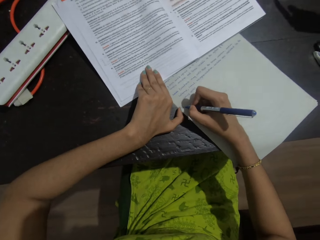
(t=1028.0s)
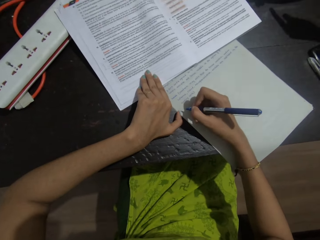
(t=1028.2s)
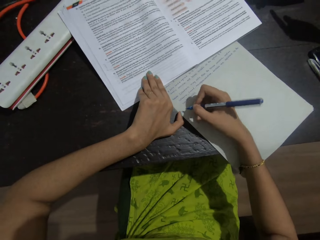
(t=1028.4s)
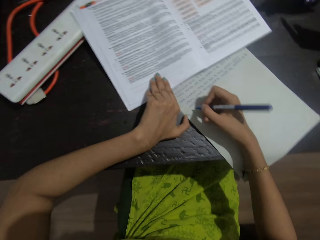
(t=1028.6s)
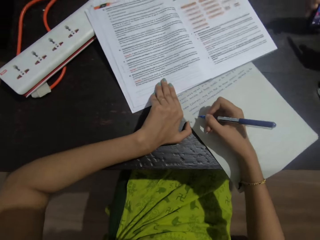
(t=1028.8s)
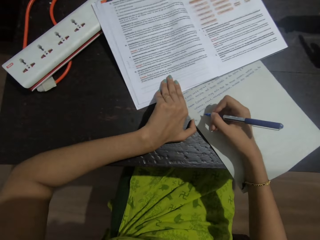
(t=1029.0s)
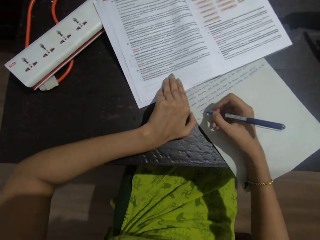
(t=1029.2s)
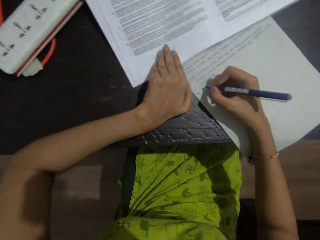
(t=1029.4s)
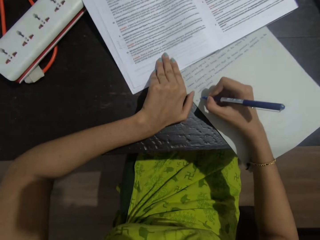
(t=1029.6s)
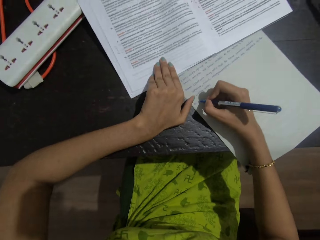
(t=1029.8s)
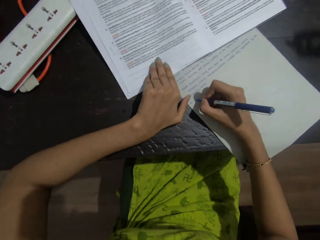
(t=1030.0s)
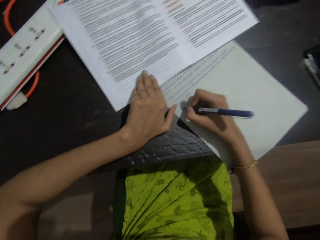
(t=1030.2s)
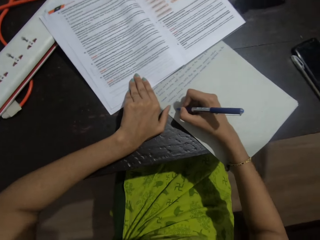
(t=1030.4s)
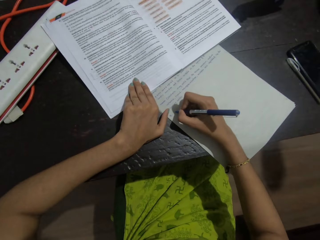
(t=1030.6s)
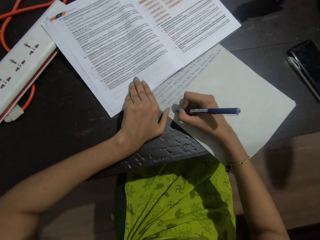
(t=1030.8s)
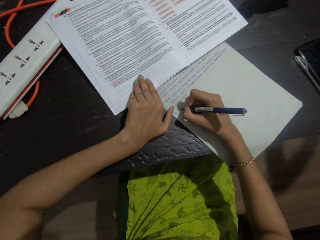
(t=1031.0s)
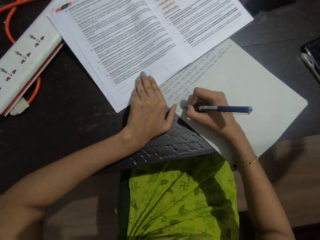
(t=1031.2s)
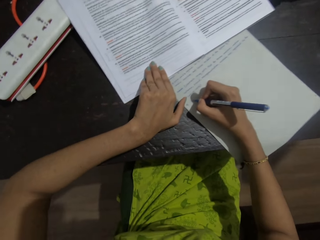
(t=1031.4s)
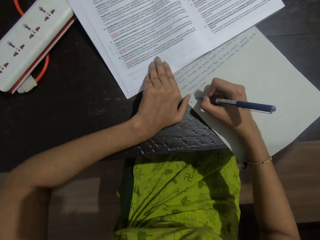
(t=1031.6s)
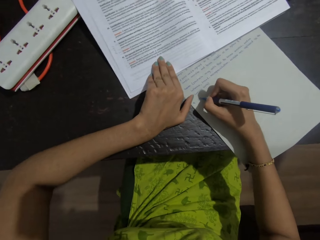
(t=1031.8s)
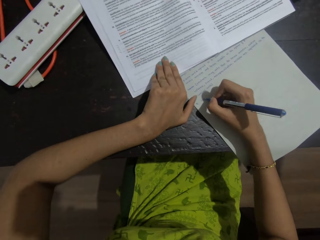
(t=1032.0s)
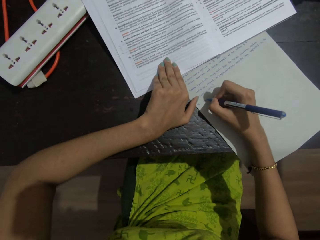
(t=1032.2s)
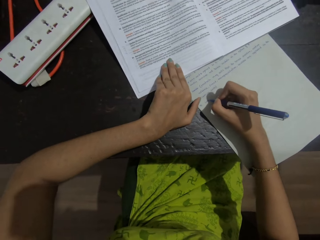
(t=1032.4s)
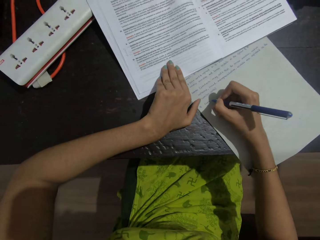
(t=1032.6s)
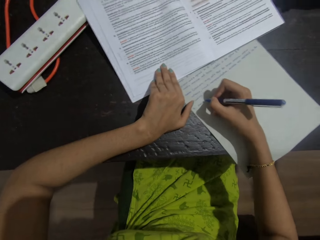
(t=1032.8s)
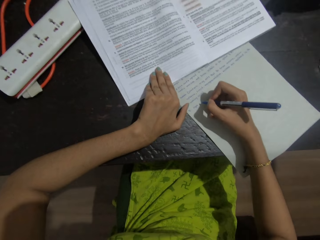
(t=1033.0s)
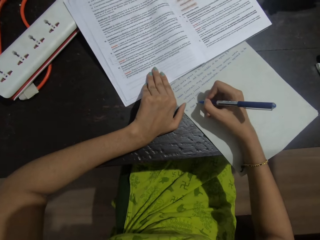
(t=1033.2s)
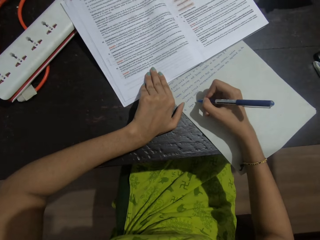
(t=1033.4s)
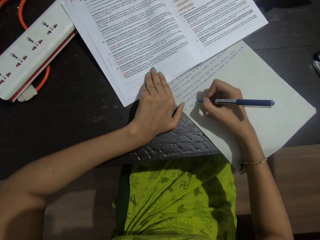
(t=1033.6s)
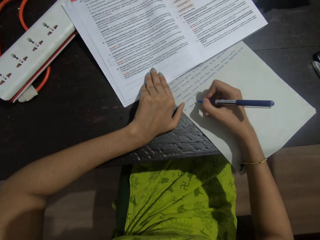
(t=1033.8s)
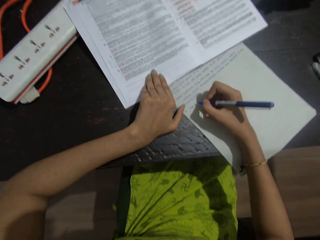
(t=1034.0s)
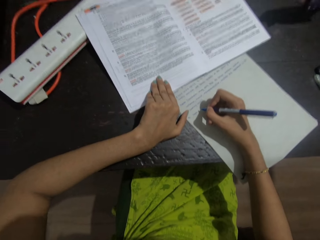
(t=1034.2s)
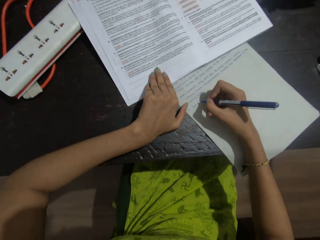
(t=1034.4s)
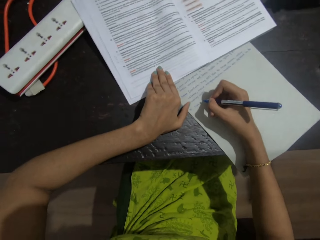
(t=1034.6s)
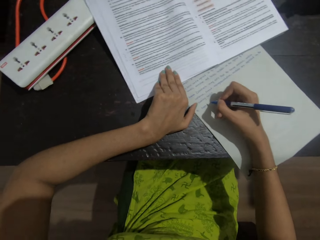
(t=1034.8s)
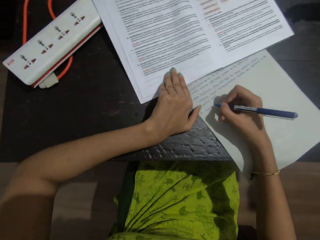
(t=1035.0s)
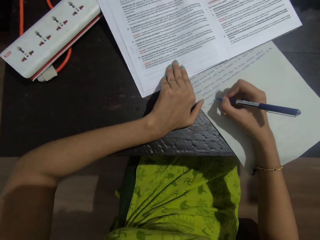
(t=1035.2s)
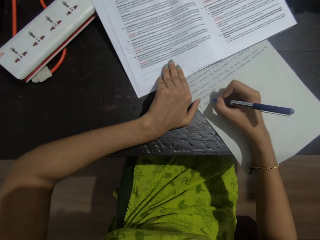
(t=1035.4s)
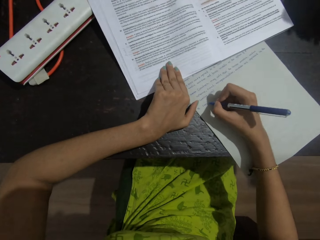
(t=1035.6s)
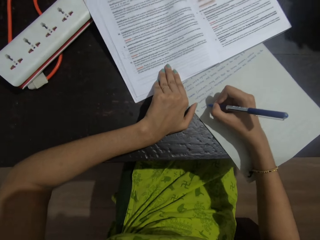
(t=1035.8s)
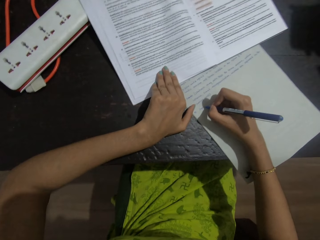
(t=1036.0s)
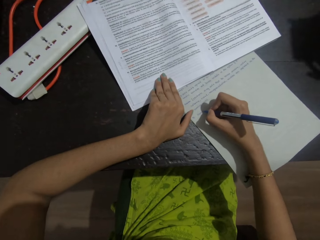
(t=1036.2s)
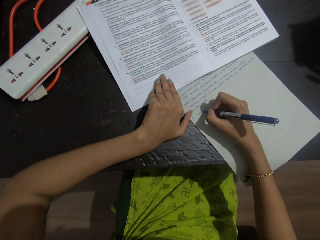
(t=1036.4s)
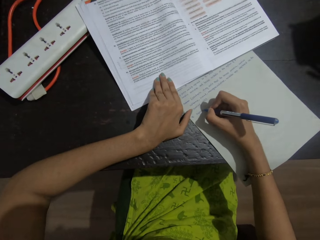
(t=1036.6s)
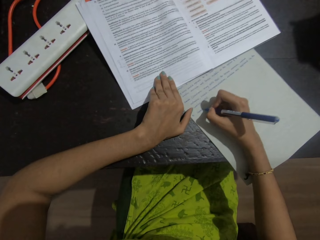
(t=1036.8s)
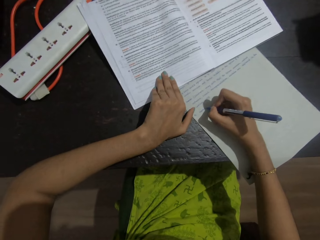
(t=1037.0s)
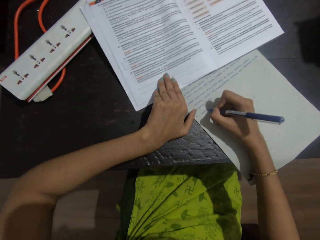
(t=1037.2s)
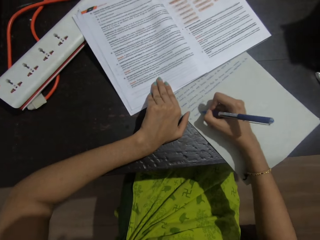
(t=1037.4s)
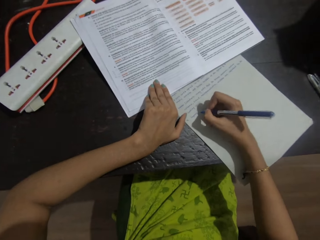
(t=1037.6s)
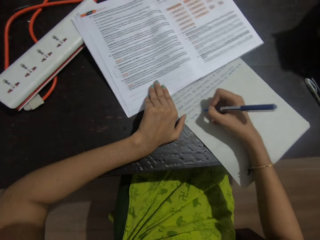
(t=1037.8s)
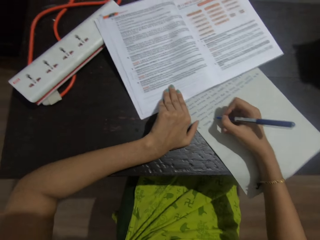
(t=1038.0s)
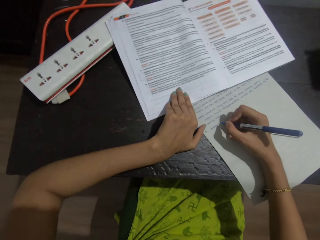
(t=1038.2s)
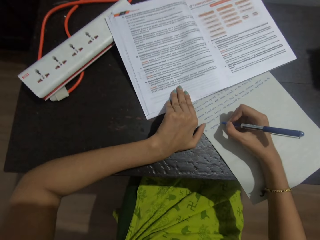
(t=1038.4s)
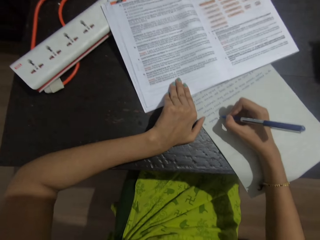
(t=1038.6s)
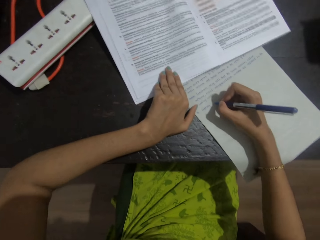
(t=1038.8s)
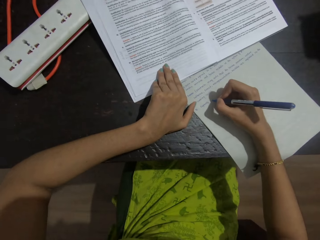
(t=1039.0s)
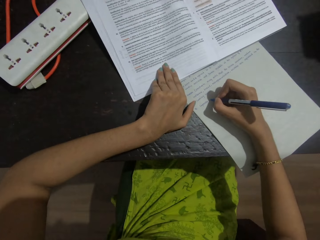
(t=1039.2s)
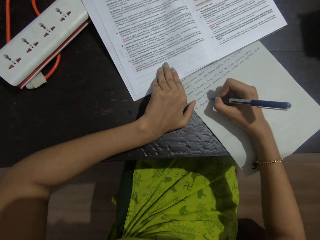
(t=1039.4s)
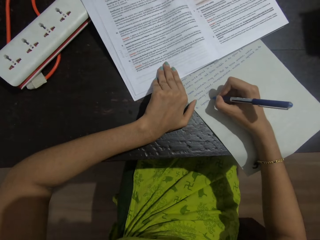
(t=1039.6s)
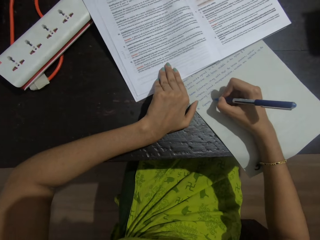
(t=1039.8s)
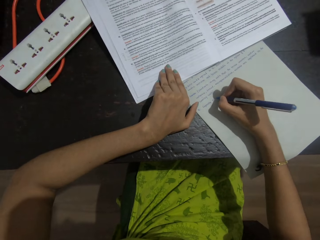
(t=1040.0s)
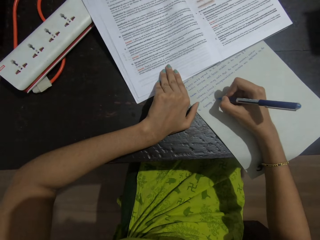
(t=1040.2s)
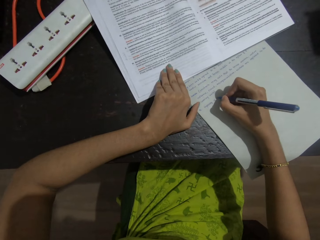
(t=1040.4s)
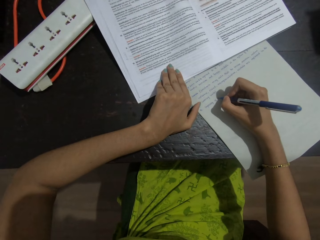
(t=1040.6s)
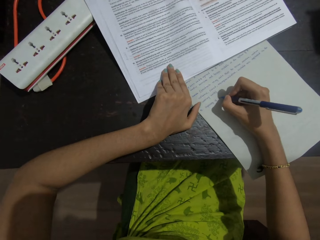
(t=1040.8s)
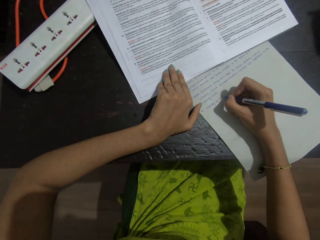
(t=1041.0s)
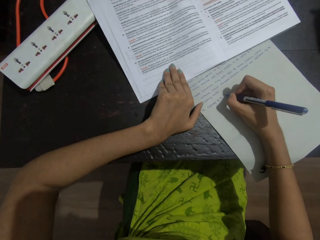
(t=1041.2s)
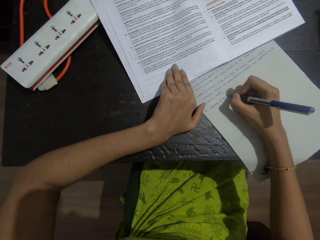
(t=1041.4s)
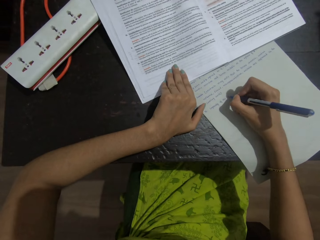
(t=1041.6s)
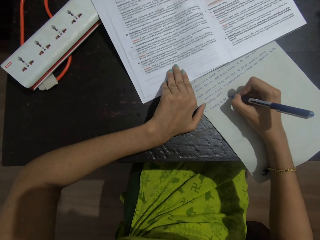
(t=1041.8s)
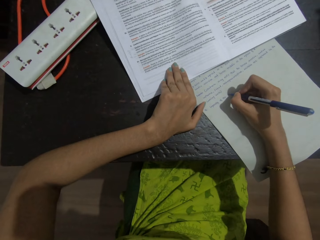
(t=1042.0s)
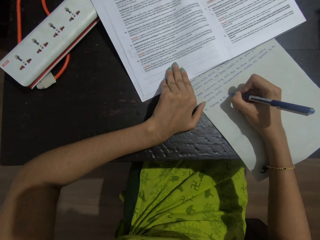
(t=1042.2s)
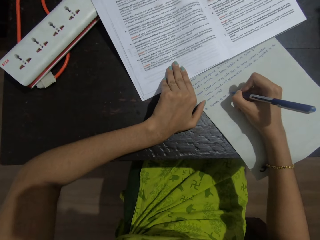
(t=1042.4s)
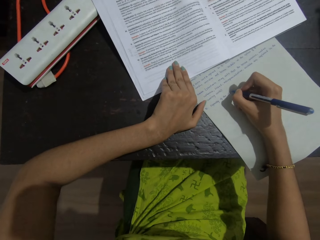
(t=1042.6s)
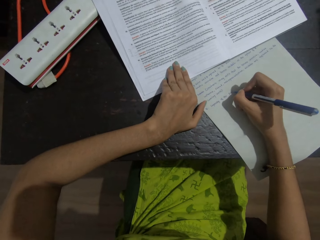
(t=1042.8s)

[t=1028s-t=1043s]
The camera wearer looks at a book on a table. She moves her hand on a paper. She looks at the book on the table. She writes on the paper on the table. She moves her hand on the paper. She looks at the book on the table. She writes on the paper on the table.

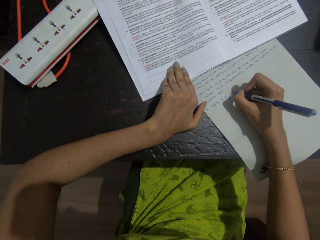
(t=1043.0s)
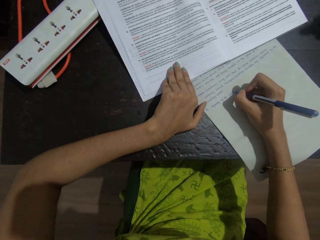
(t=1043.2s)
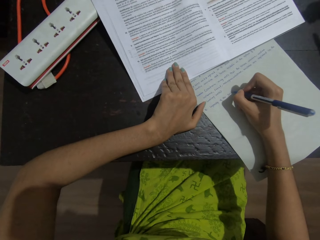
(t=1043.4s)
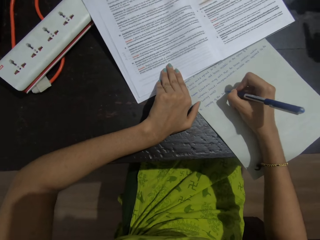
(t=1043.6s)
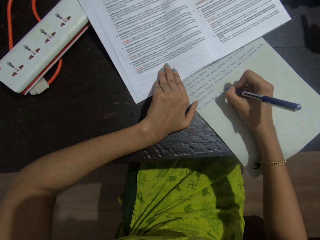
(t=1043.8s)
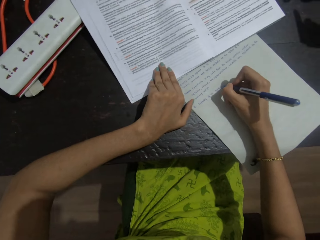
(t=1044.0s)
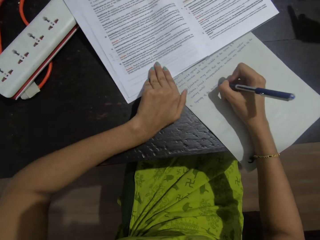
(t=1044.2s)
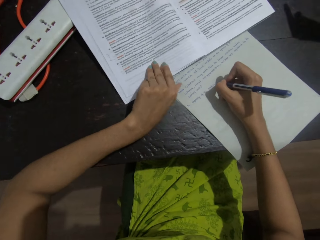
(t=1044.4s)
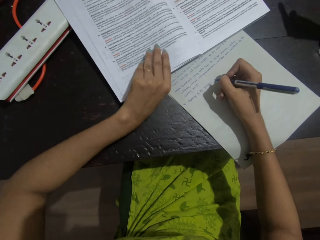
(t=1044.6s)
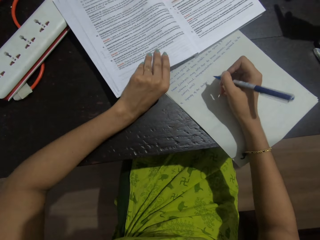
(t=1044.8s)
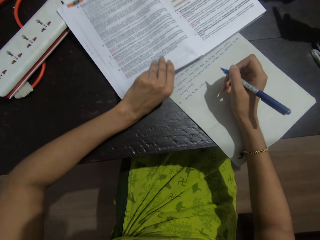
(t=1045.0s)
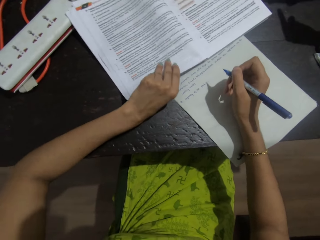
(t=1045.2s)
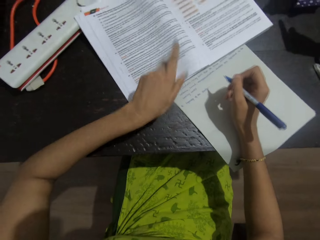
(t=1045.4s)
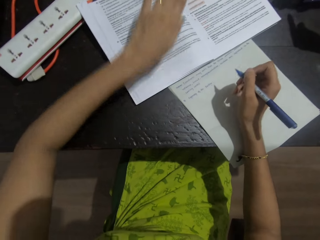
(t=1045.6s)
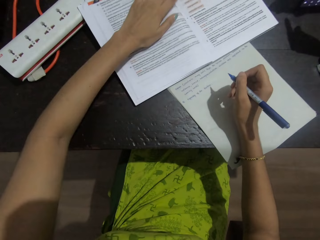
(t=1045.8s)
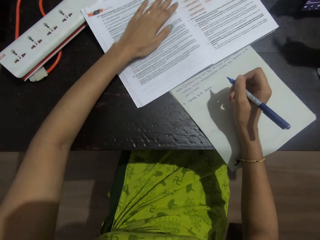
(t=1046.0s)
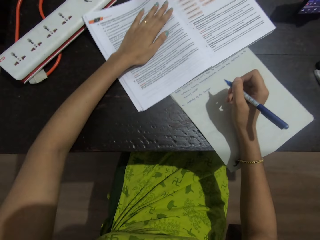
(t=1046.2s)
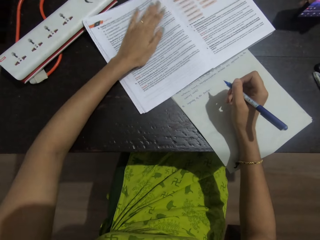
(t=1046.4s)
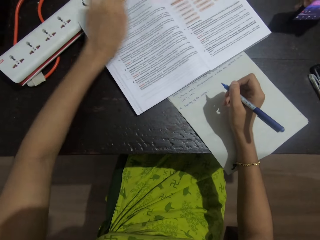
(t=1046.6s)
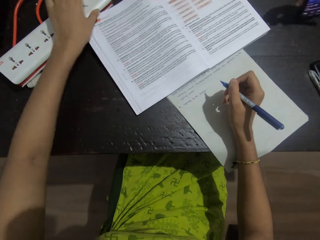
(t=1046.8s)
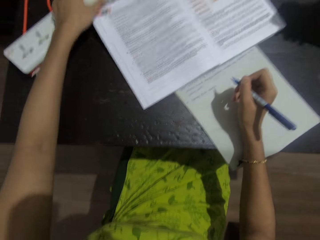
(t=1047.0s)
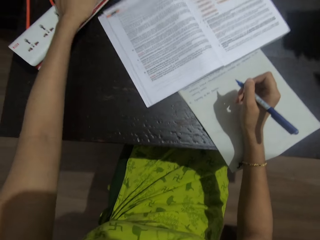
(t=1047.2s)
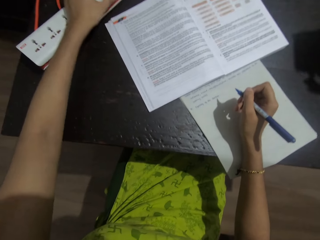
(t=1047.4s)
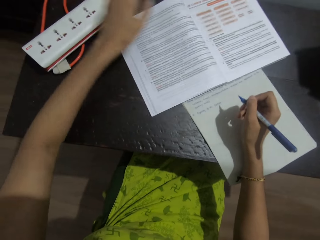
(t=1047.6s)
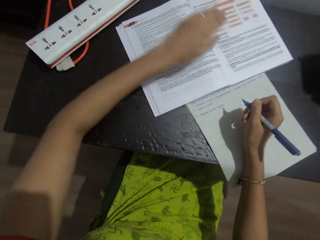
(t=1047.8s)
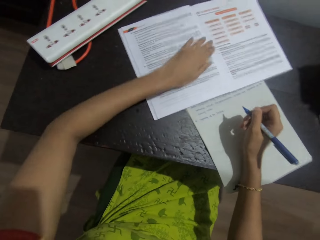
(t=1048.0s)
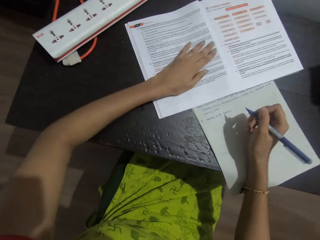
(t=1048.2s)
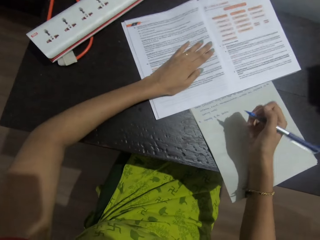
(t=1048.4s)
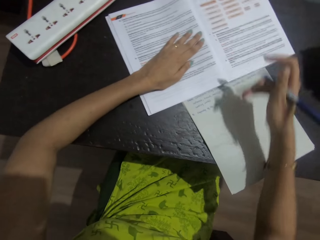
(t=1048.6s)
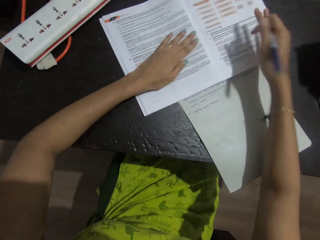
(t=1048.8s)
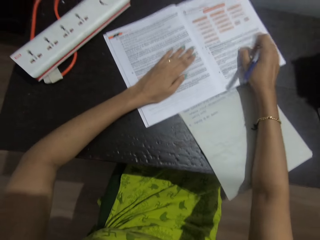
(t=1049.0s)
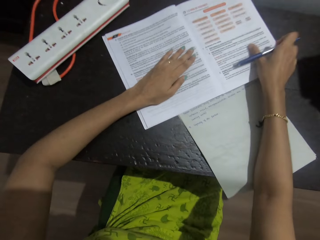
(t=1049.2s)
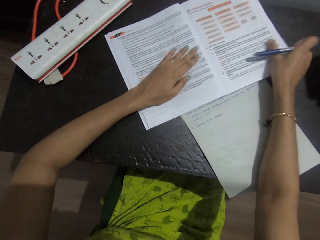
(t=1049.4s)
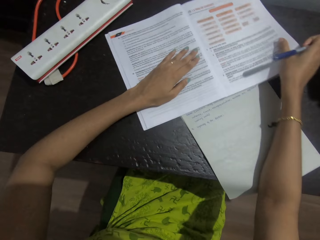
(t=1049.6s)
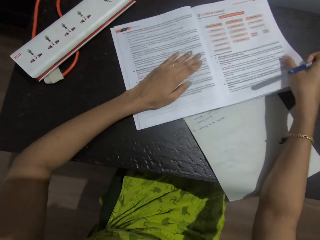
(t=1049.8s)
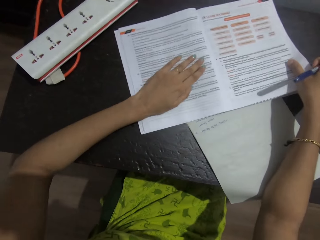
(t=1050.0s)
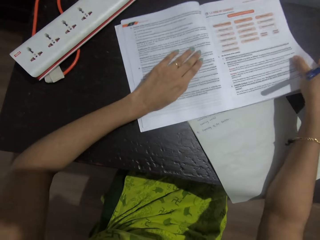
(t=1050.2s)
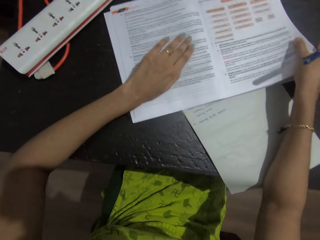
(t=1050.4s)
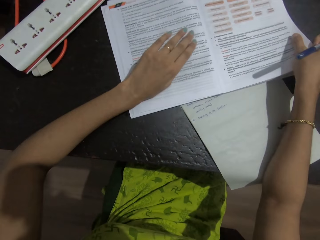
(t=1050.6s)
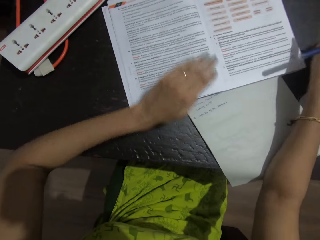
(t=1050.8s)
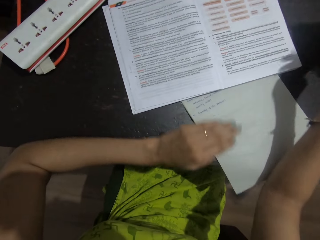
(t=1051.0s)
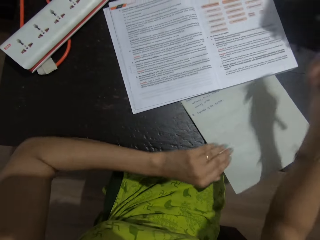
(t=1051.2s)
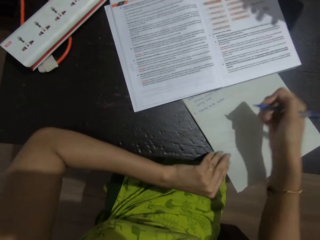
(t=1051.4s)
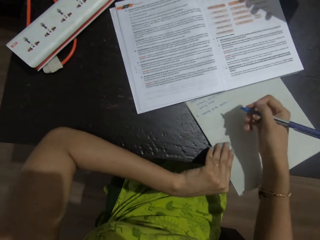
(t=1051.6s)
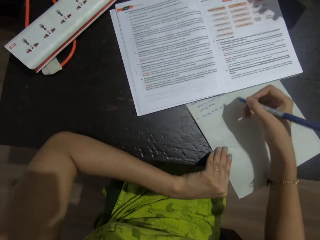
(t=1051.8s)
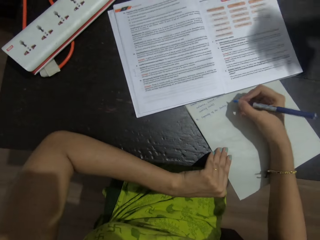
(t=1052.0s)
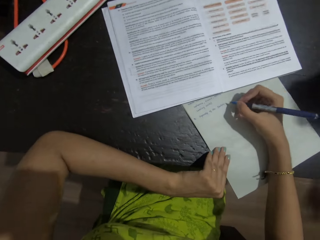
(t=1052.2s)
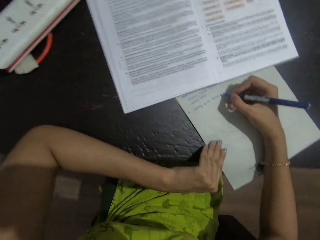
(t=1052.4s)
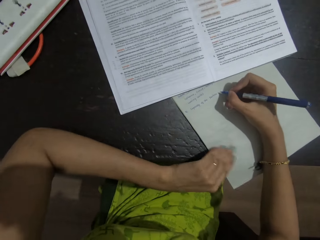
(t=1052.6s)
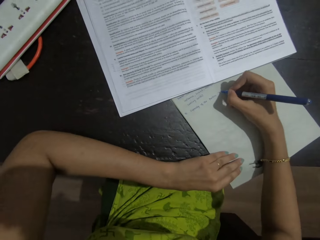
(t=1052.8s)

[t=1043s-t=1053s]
The camera wearer looks at a book on a table. She places her hand on the book page. She talks with a person. She touches a power extension on the table. She places her hand on the book page. She touches the book with her right hand. She pulls the book on the table. She places her left hand on a paper.
